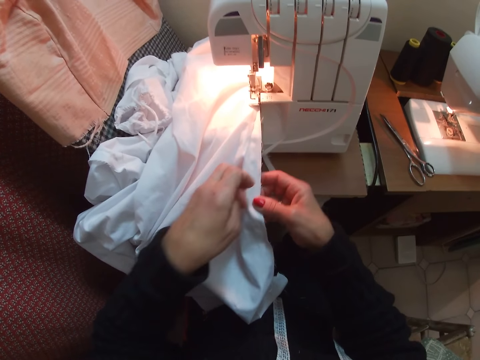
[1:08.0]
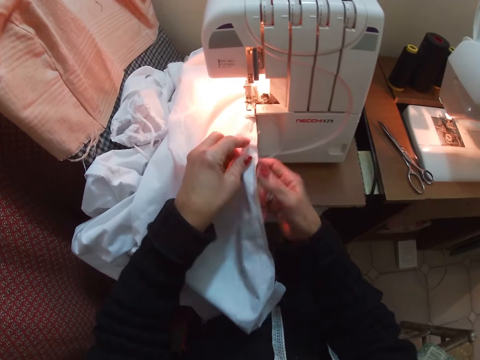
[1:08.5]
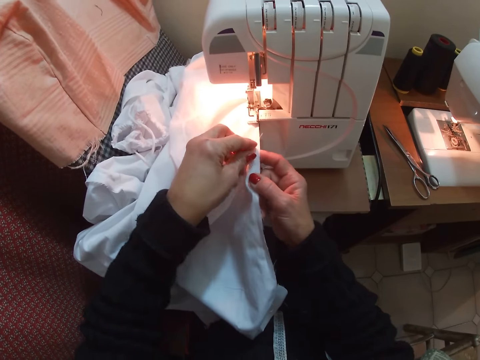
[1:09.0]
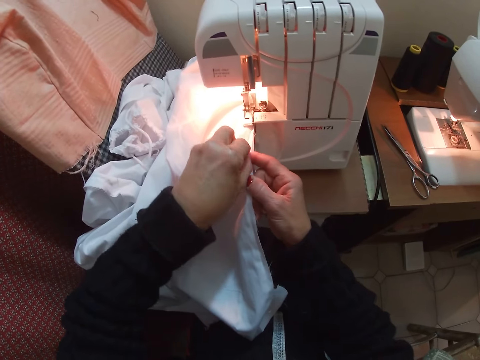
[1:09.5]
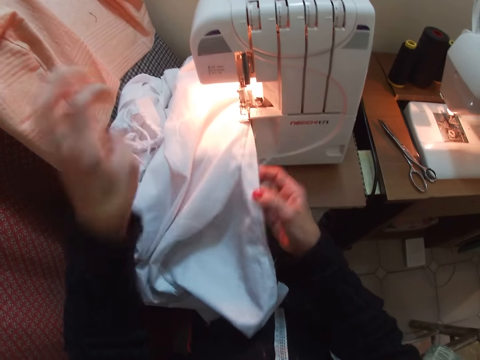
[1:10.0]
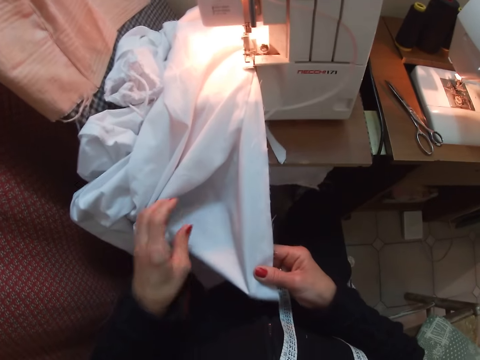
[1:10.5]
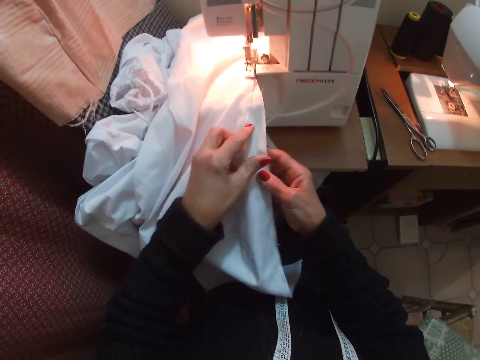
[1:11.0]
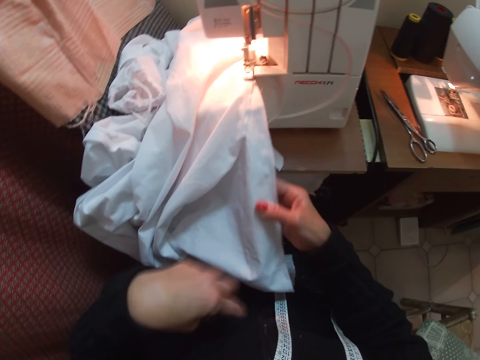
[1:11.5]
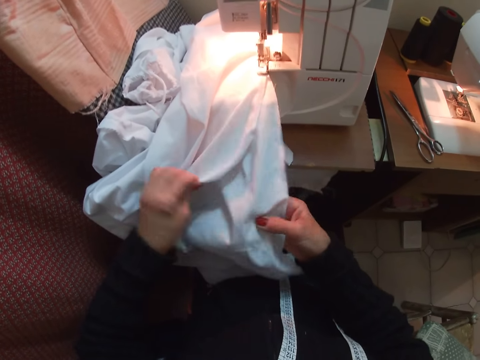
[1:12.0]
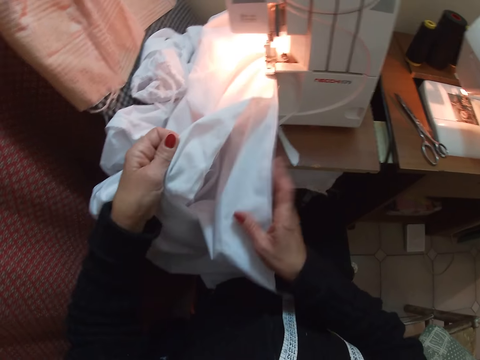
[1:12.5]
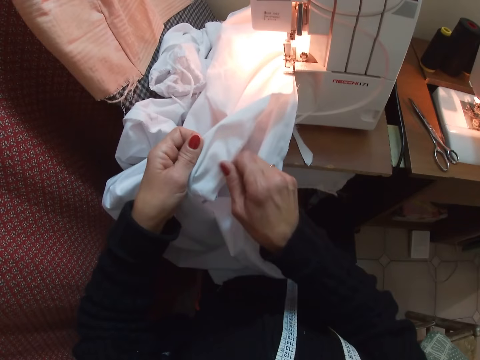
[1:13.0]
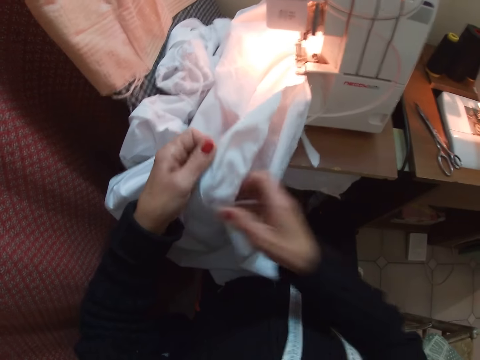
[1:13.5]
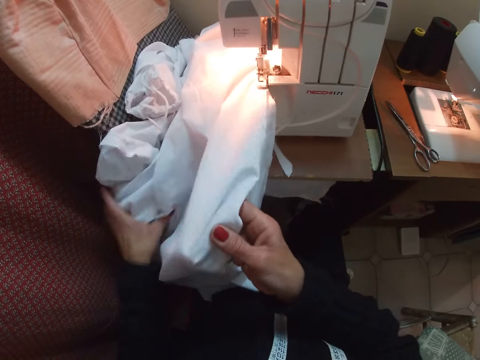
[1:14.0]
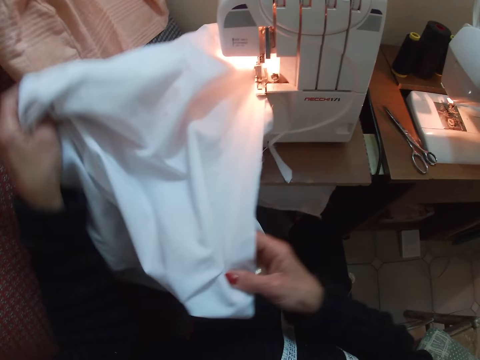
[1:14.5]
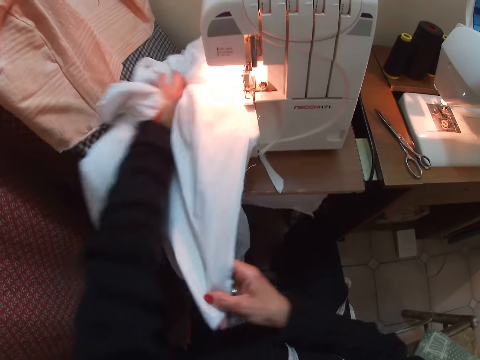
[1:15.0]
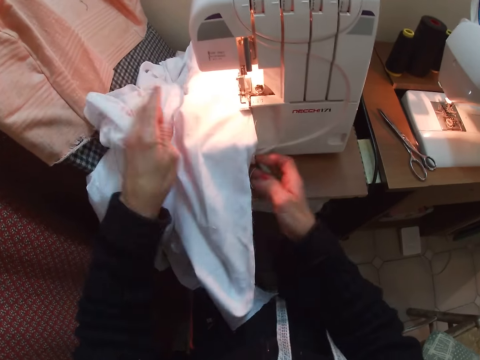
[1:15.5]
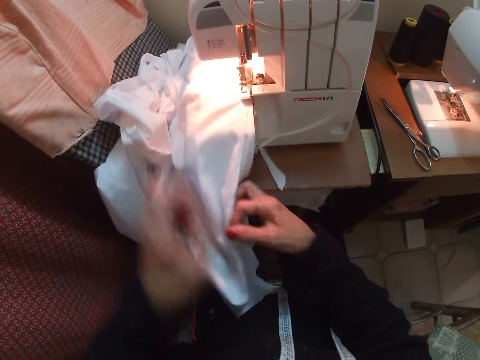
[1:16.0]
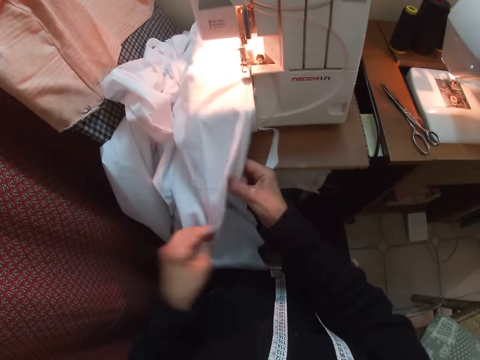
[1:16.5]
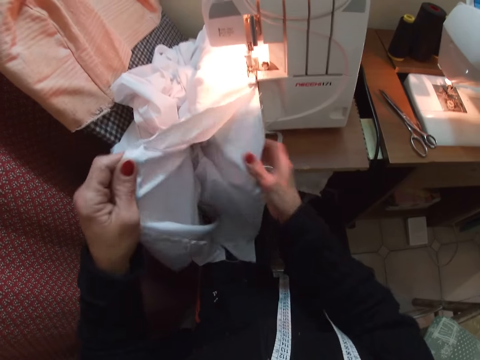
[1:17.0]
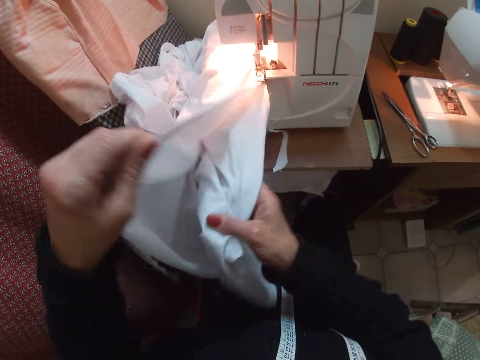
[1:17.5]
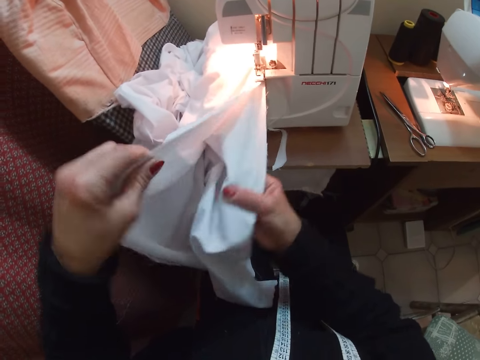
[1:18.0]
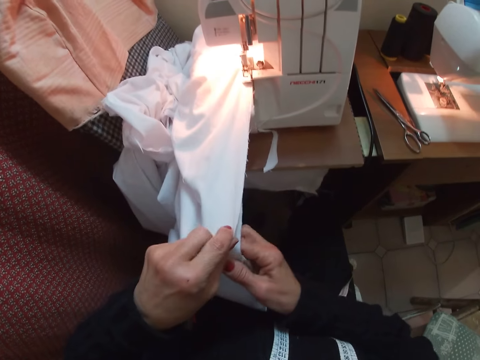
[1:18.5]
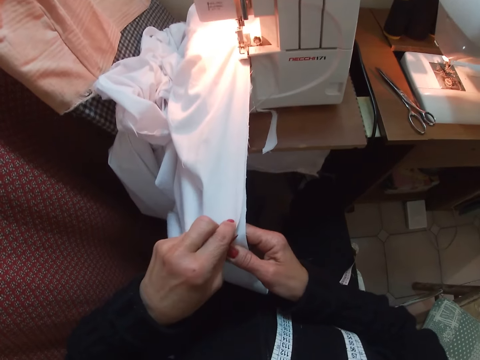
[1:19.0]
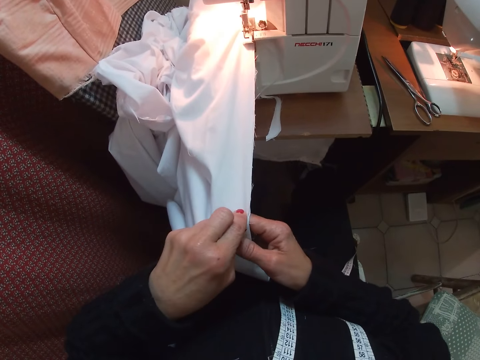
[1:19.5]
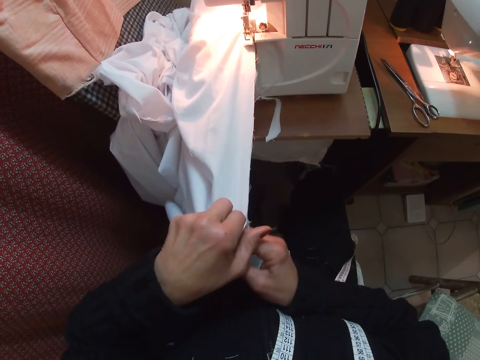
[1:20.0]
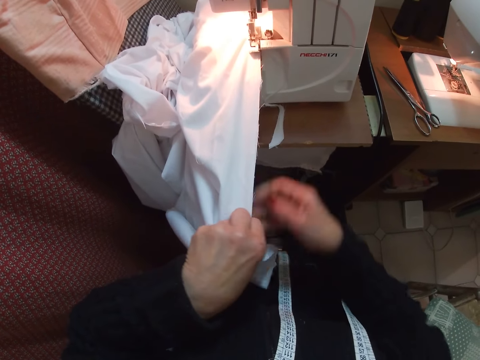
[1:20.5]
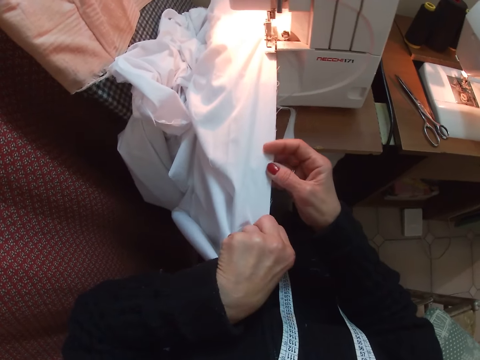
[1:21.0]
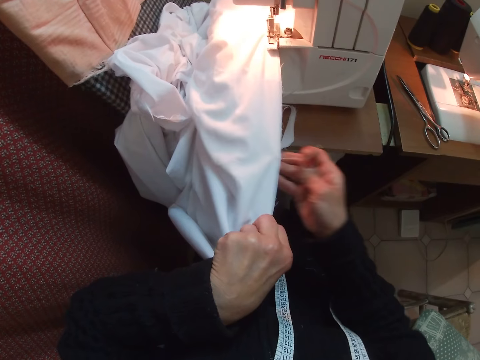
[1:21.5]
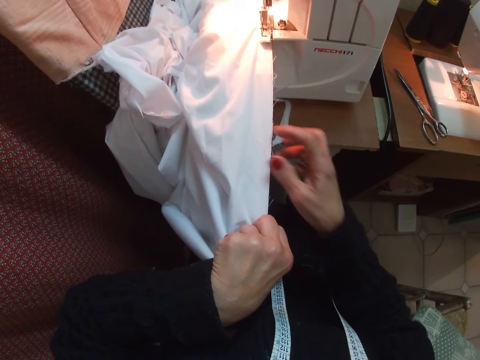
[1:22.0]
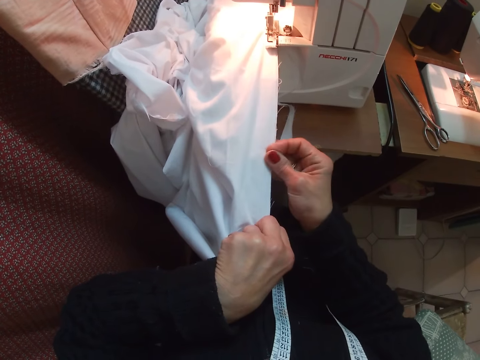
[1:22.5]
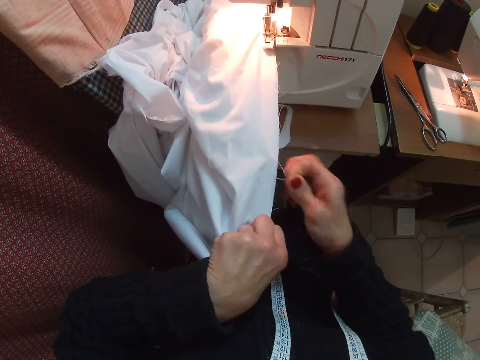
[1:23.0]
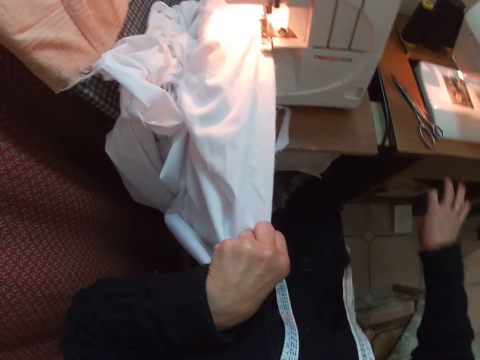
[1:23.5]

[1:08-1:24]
The camera wearer turns the cloth. They straighten the cloth. They align the edges of the cloth with both hands. They remove dirt on the cloth. They pick out pieces of thread from the cloth.

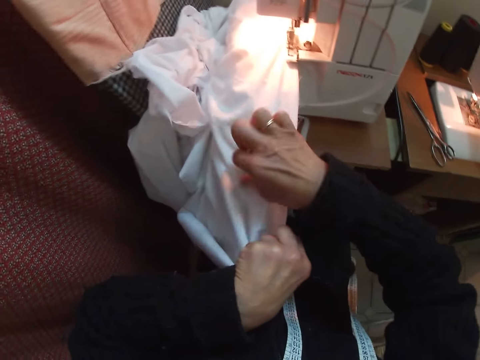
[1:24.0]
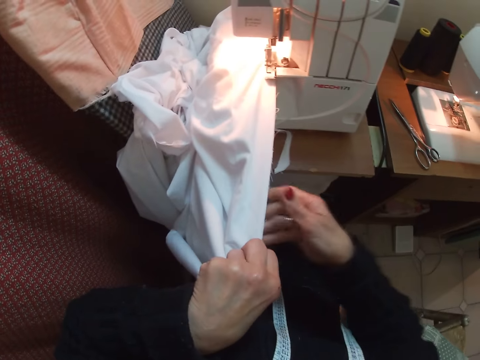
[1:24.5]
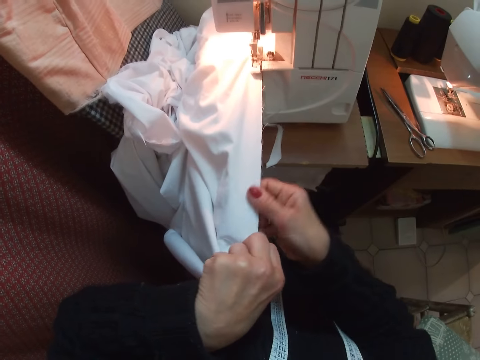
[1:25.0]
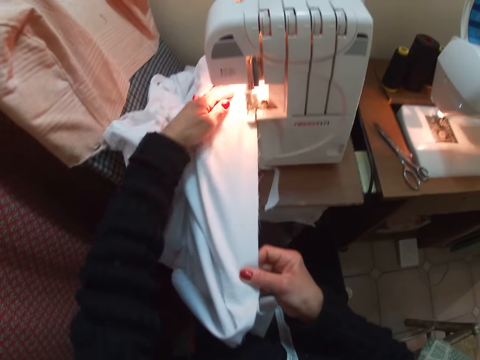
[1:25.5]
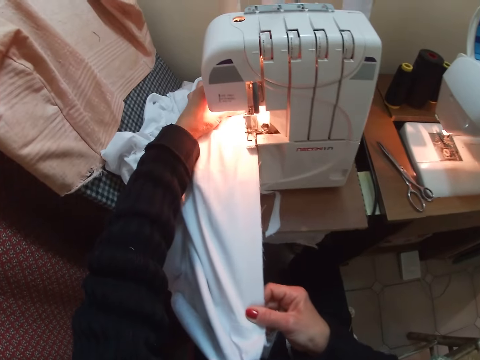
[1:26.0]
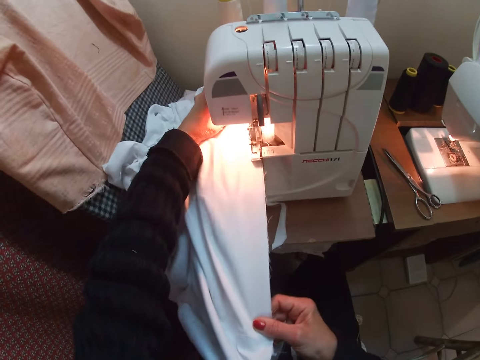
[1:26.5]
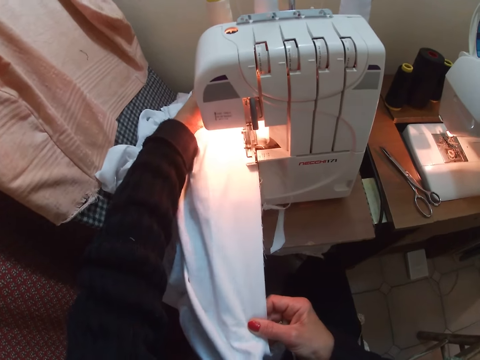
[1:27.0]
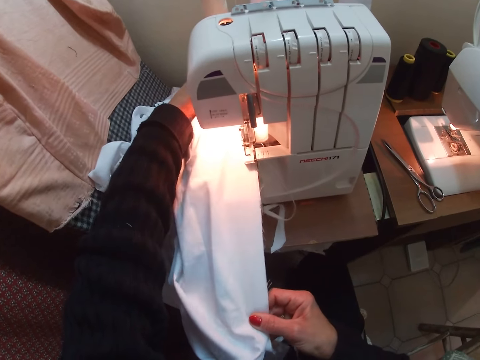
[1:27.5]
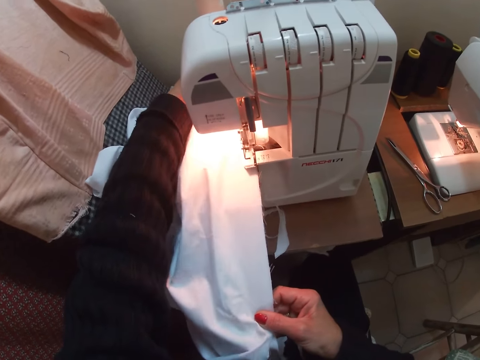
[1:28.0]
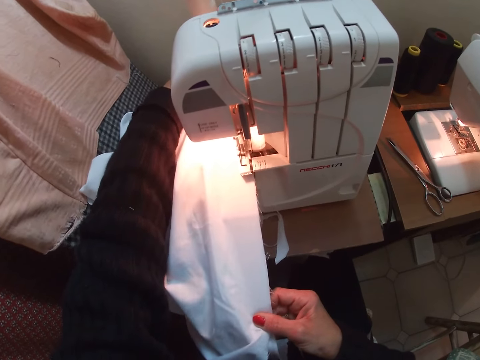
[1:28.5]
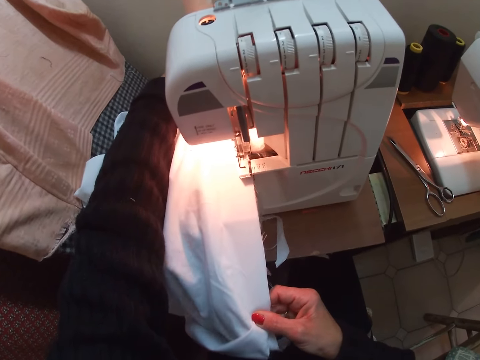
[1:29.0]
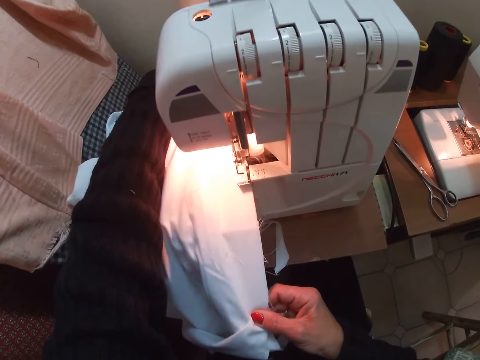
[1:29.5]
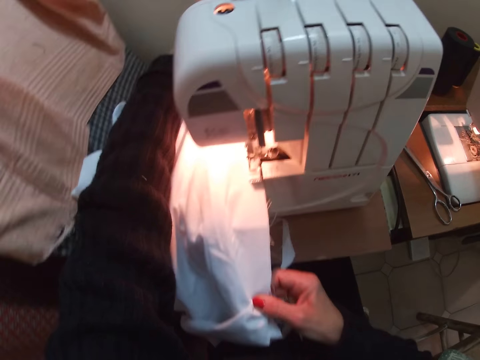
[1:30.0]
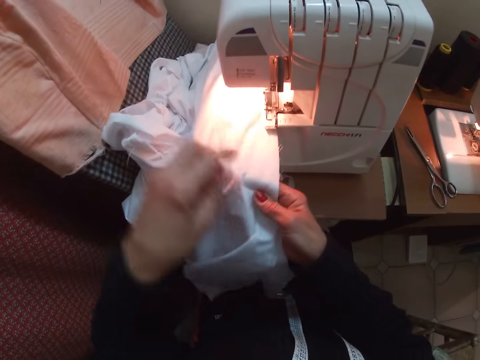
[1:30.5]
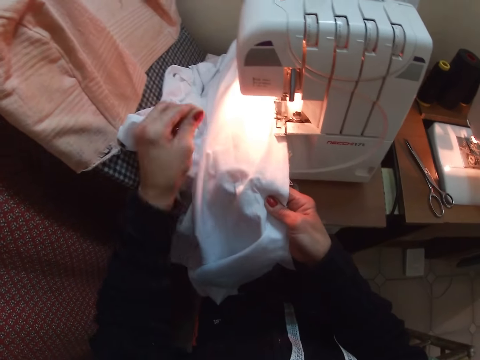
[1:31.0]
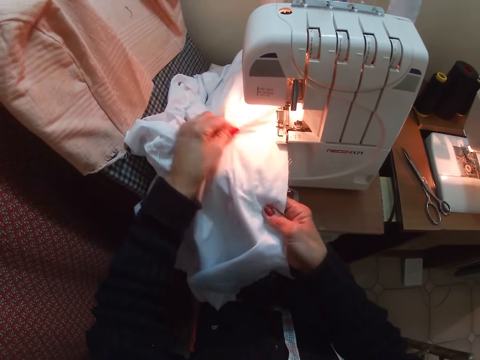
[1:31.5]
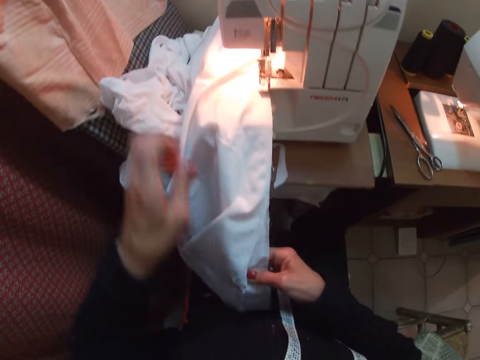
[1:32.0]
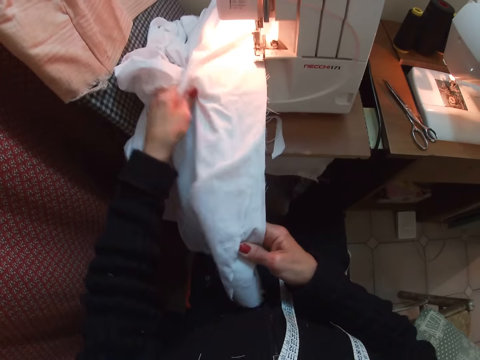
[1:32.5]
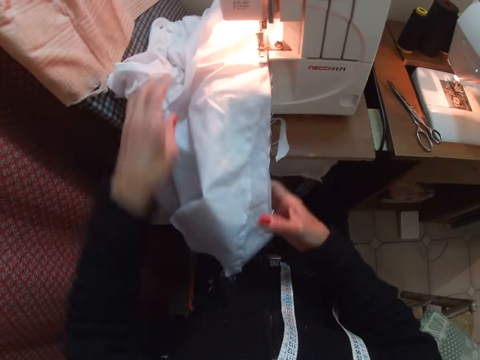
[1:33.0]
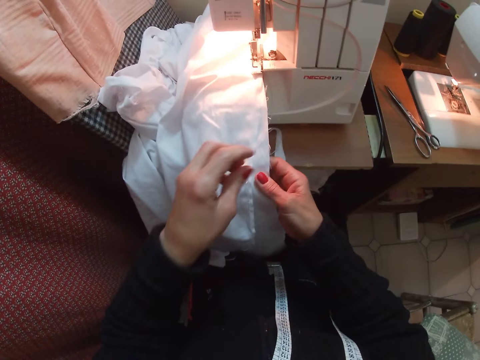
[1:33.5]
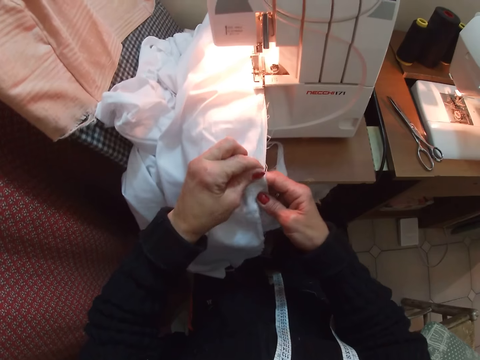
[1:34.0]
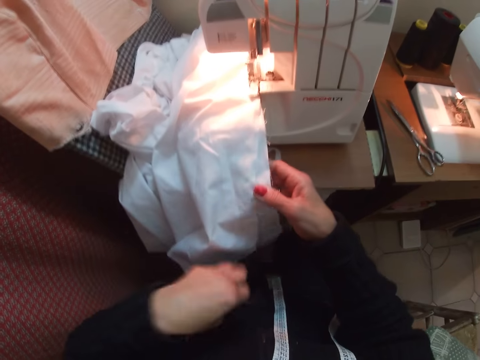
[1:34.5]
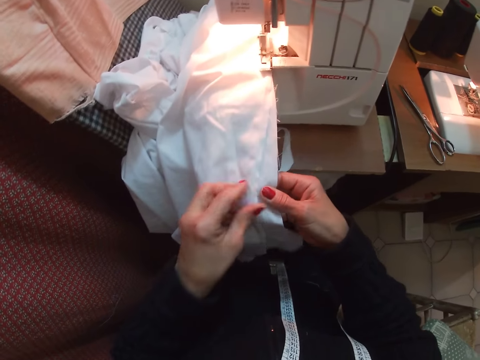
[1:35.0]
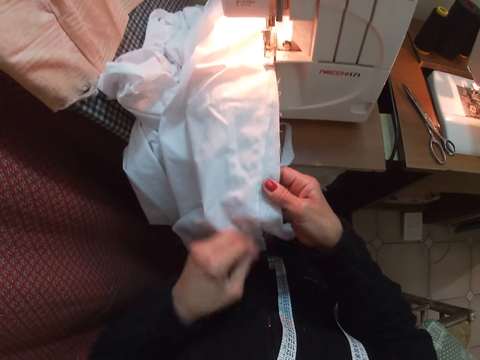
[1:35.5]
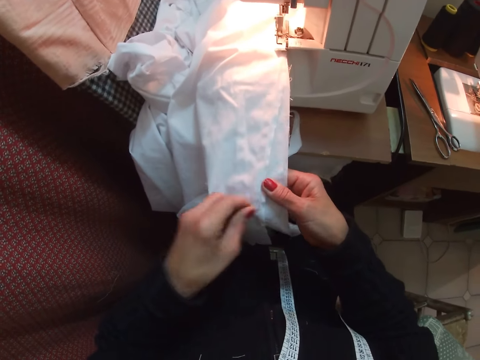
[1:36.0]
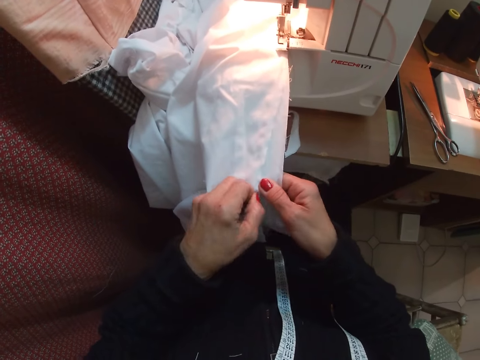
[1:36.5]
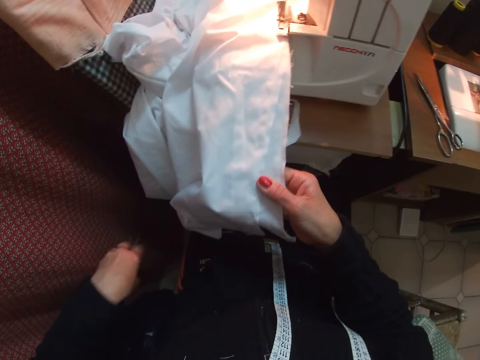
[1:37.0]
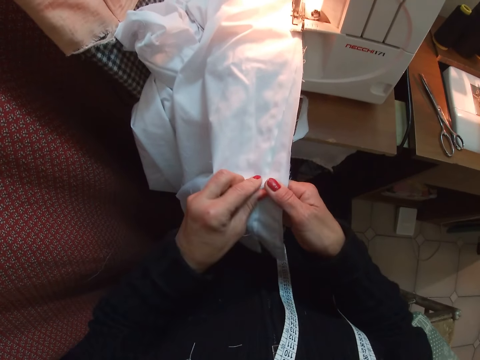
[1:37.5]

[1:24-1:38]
The camera wearer sews the cloth with the machine. They remove dirt on the cloth. They pick out pieces of thread from the cloth.
